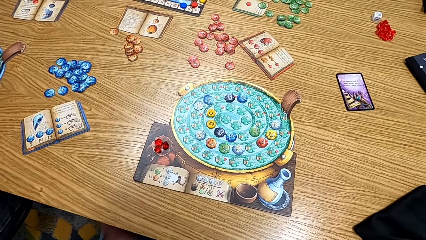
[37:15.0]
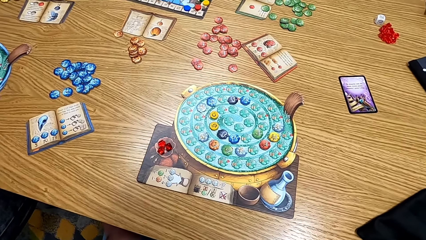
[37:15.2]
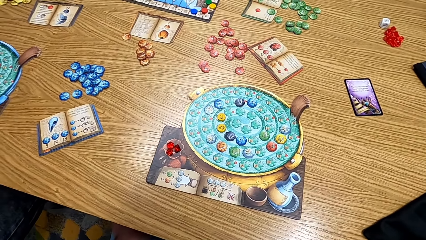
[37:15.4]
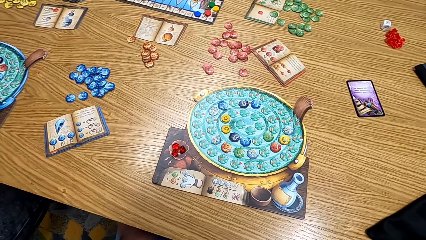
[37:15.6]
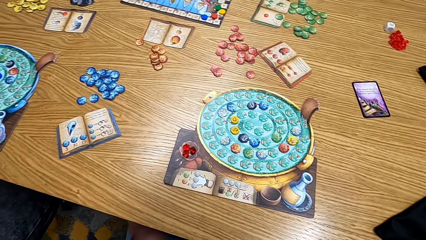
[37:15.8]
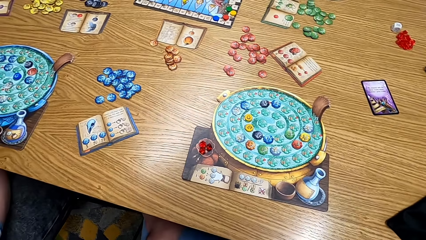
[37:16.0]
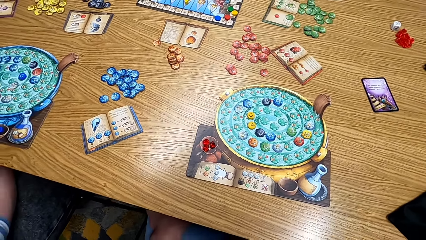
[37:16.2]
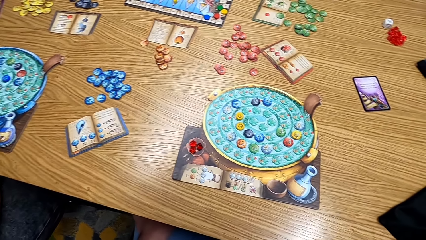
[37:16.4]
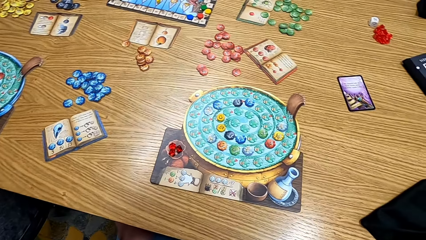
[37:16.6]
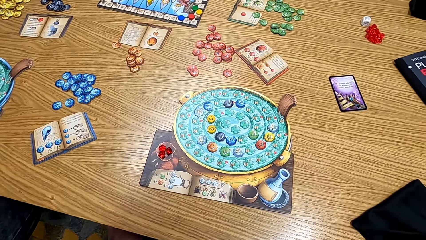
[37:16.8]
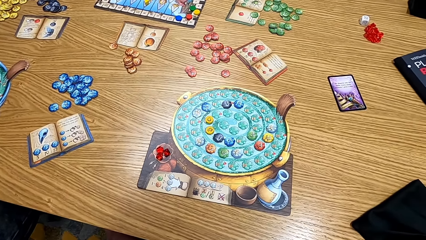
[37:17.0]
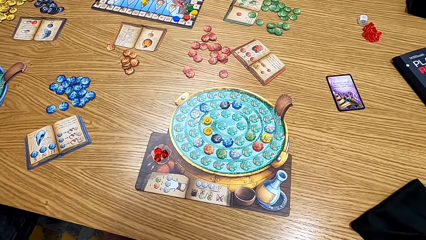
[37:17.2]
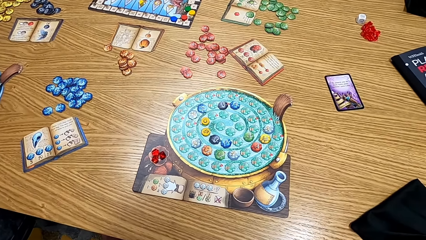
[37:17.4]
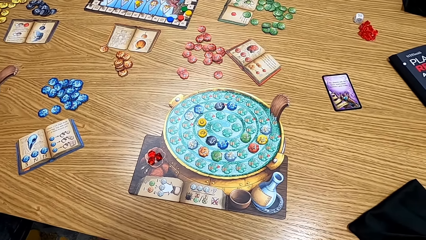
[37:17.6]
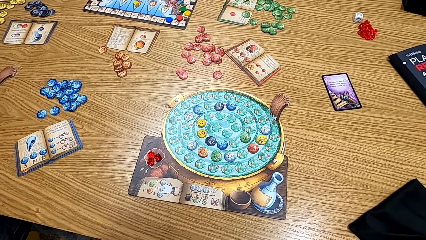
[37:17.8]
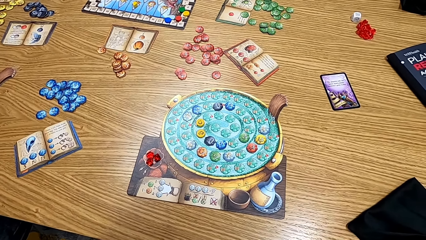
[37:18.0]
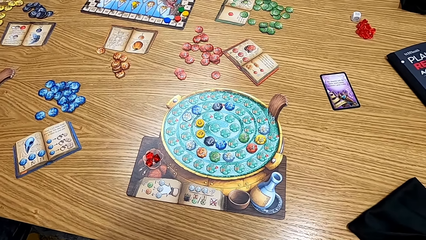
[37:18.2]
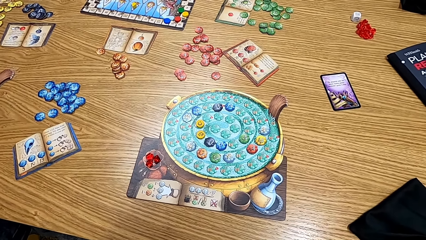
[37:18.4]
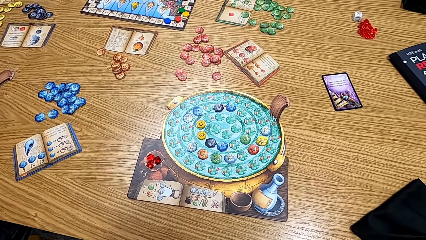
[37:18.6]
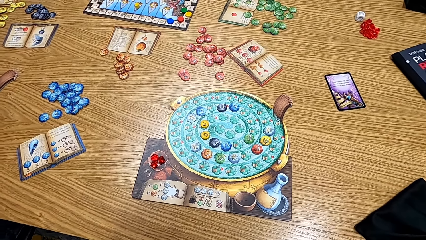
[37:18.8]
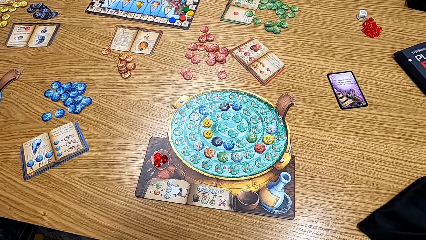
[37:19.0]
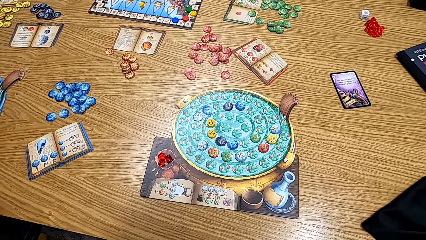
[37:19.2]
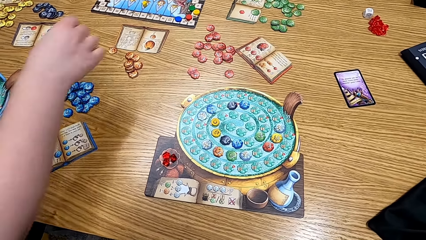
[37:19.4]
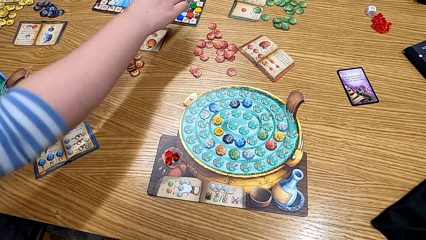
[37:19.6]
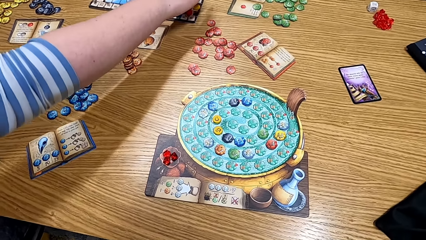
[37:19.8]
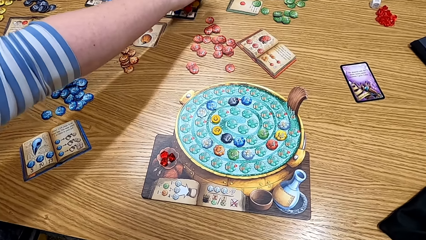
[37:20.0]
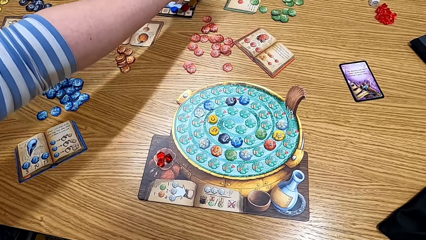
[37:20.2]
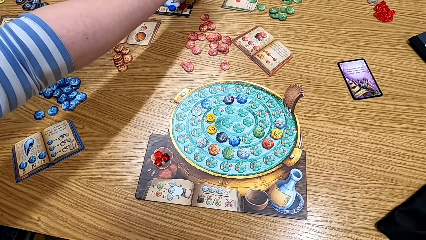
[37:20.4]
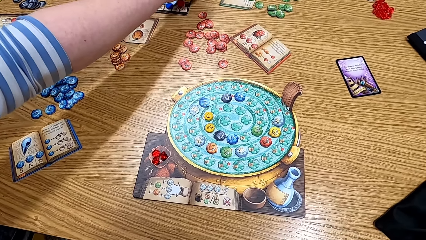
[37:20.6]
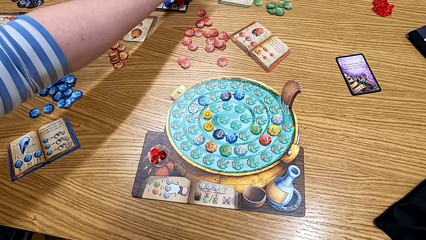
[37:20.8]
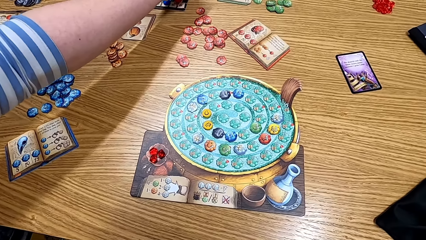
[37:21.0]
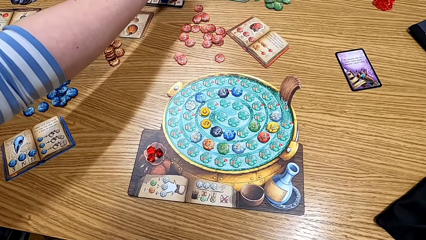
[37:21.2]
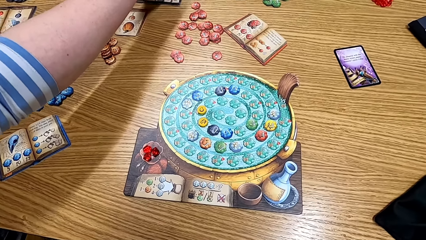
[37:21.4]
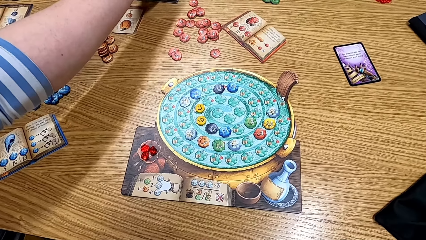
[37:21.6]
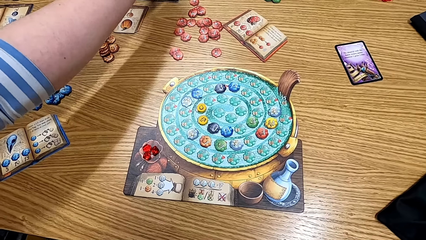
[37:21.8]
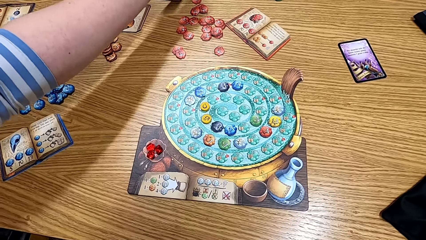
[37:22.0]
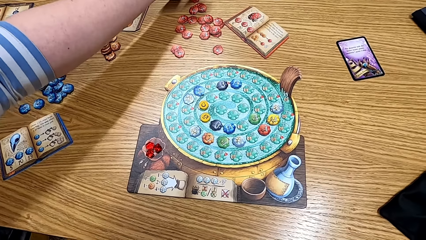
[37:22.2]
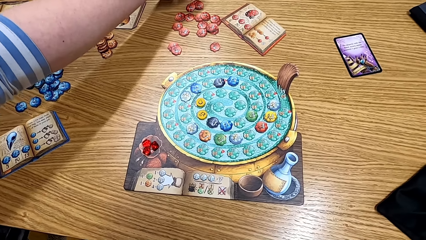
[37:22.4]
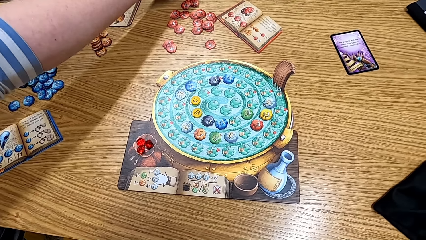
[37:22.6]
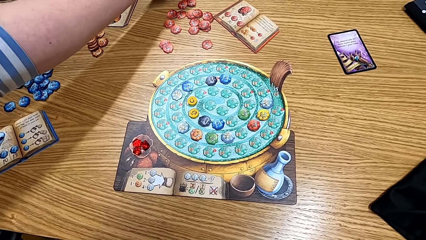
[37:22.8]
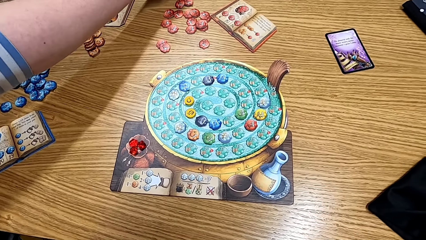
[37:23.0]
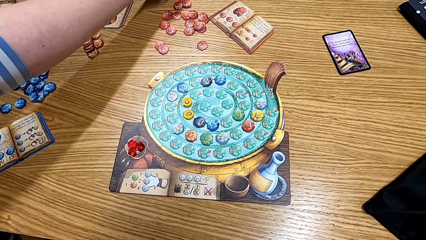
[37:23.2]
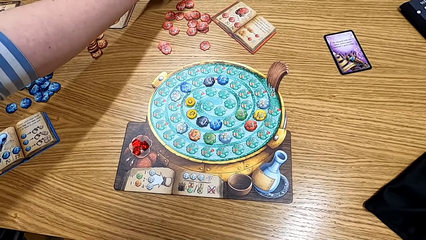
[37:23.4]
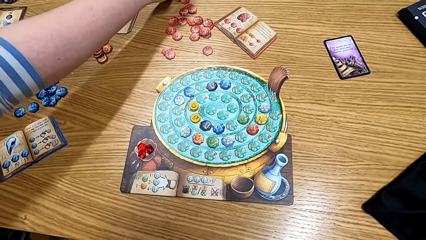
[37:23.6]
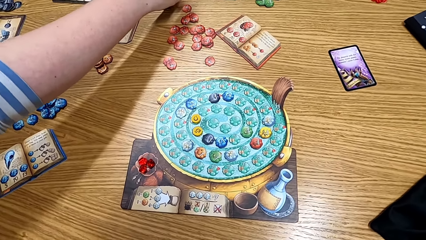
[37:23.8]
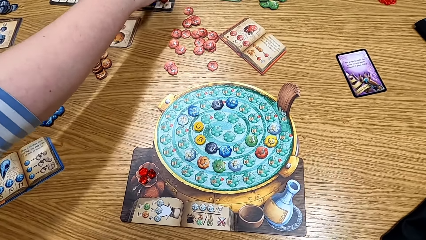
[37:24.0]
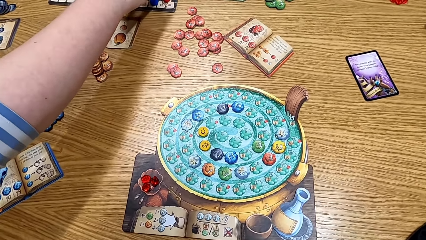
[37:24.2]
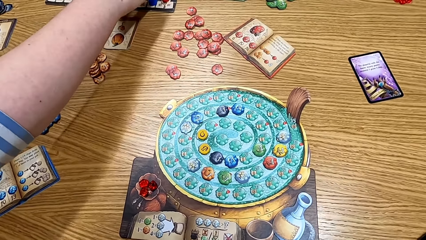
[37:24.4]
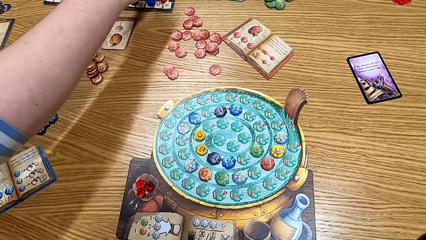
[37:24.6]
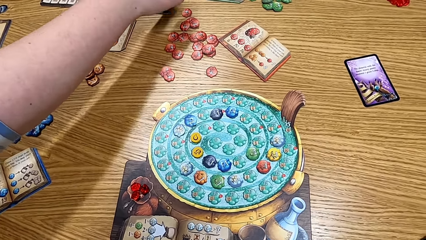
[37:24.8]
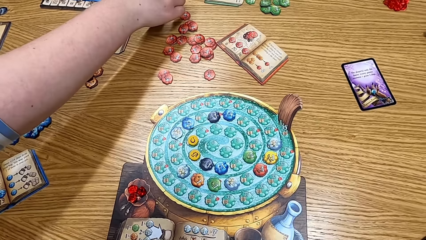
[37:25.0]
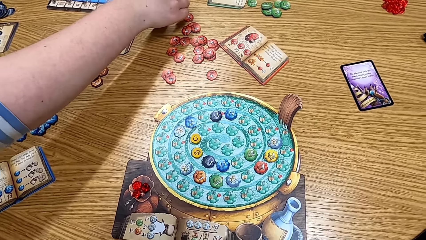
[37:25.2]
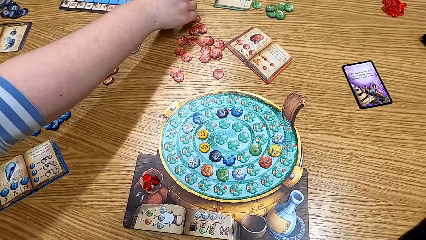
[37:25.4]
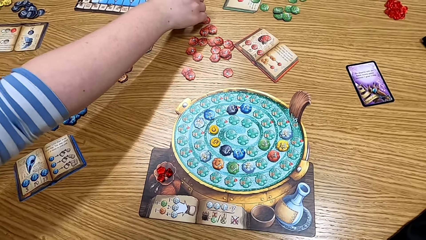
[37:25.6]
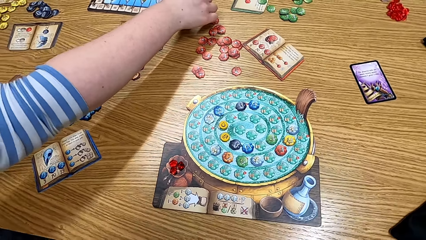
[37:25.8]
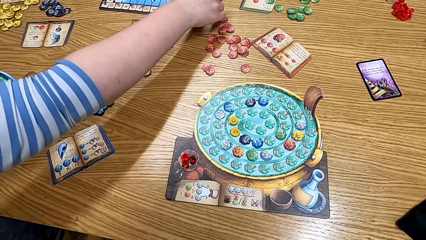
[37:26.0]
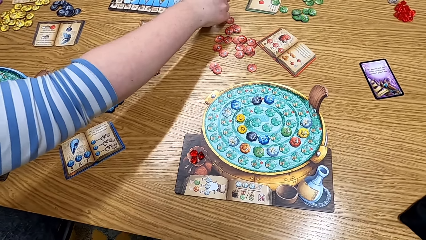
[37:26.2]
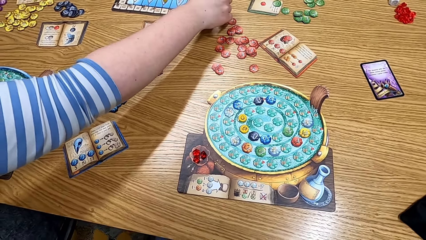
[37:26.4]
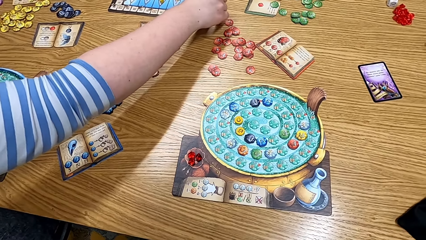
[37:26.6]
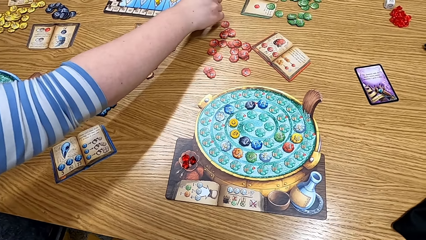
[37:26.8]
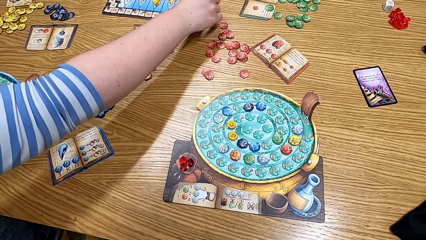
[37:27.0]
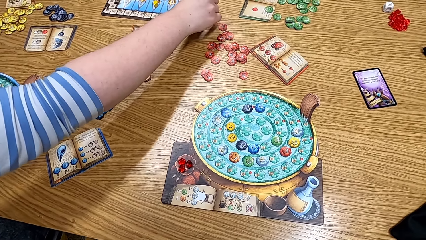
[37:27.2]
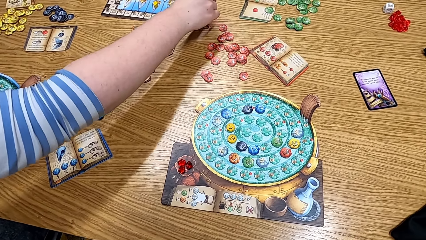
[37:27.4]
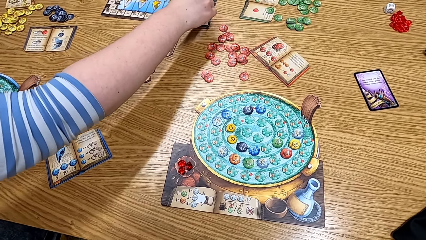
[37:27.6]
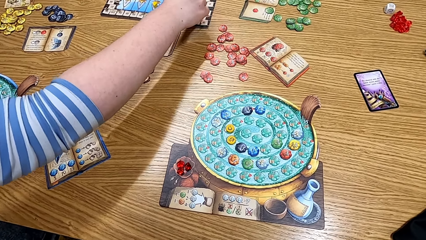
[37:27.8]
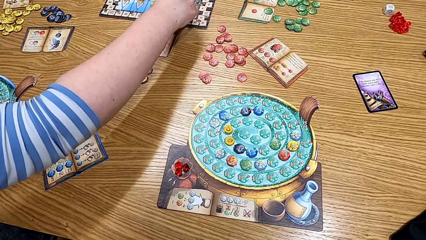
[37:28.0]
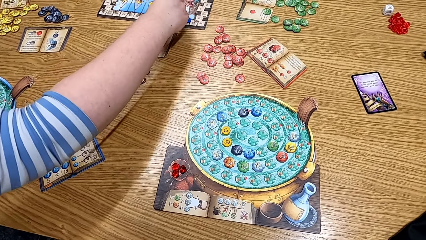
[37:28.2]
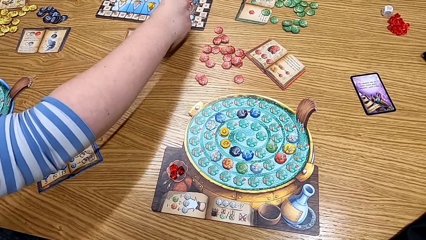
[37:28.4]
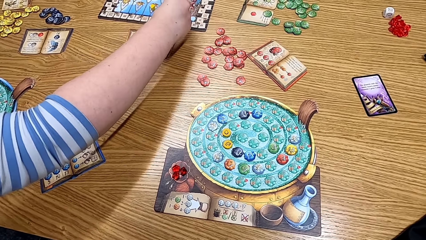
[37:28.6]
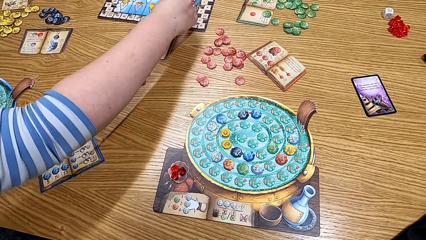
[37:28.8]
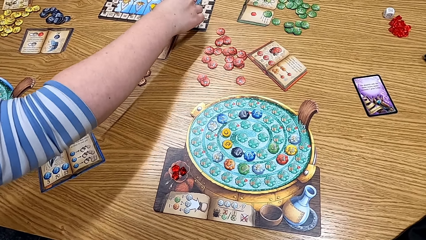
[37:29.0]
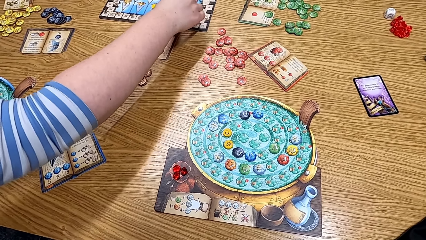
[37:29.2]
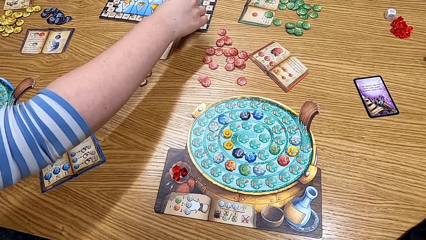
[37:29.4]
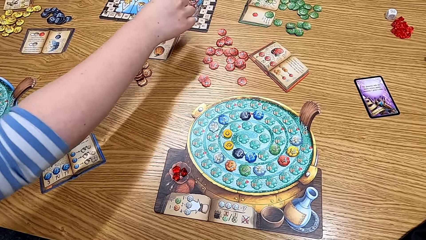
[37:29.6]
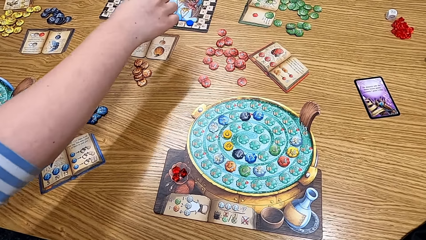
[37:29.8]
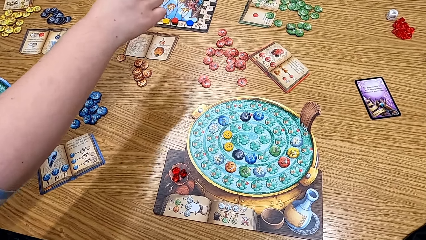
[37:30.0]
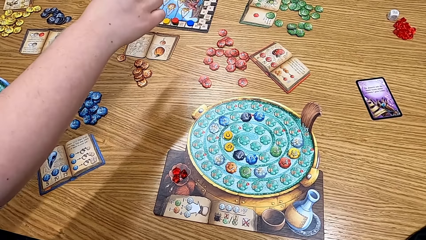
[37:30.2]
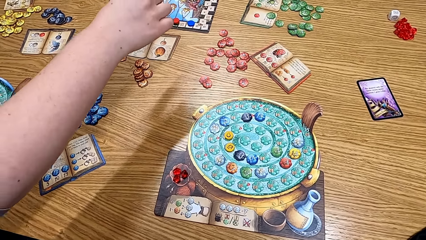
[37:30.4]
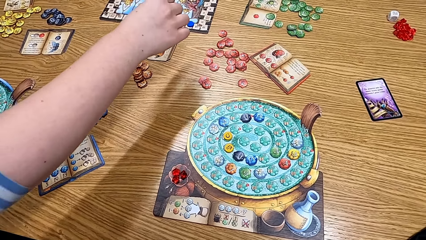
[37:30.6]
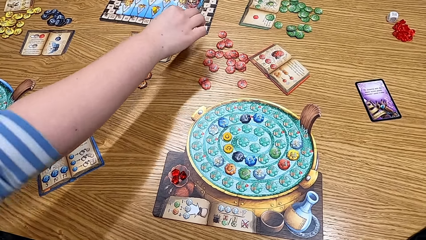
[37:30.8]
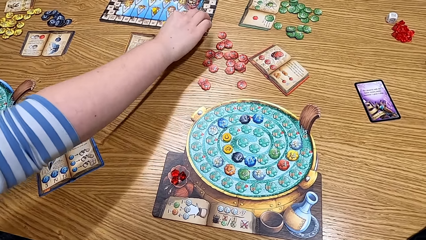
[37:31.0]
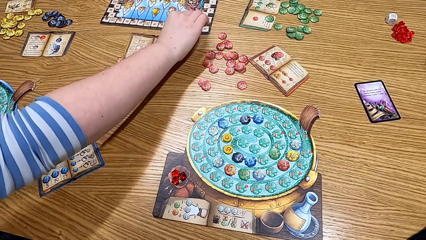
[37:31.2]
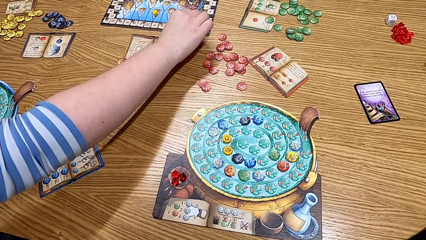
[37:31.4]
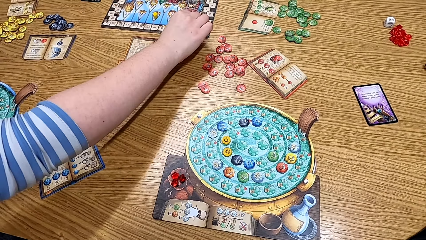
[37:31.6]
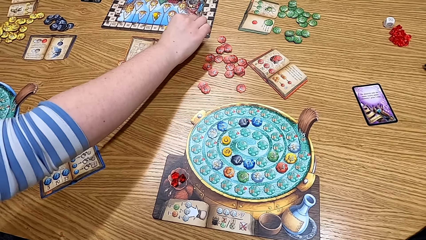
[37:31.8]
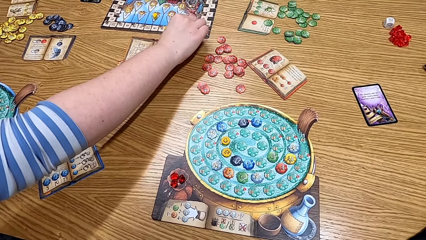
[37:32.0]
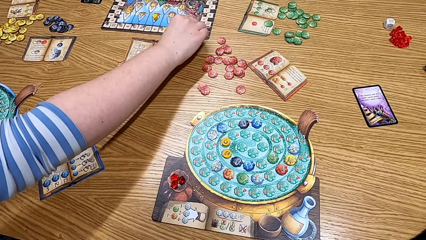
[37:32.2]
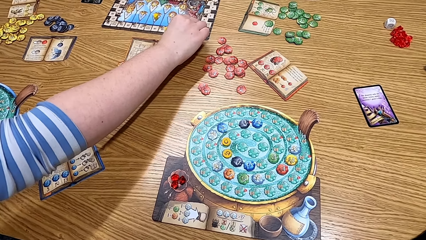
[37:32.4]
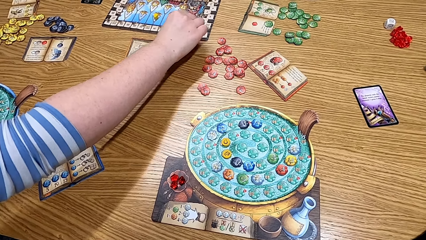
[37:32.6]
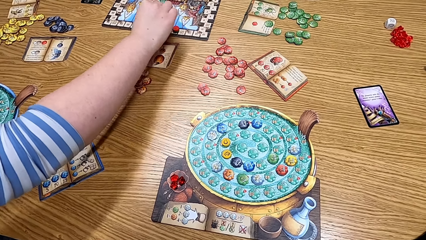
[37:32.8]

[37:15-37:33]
The camera wearer looks at the table. A man moves the scoring markers on the scoring track. A woman picks something on the table. The woman plays the game. The man moves the blue scoring marker on the scoring track.
